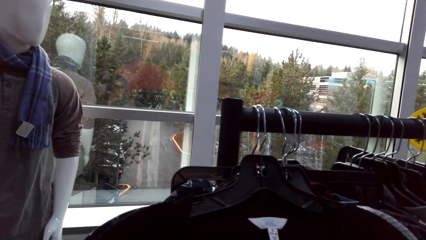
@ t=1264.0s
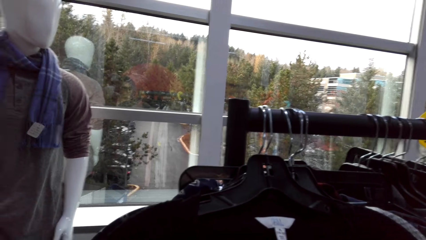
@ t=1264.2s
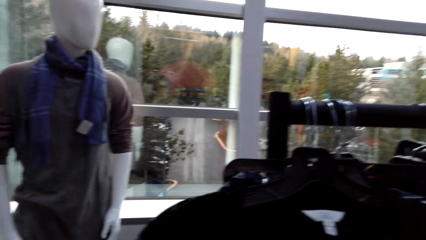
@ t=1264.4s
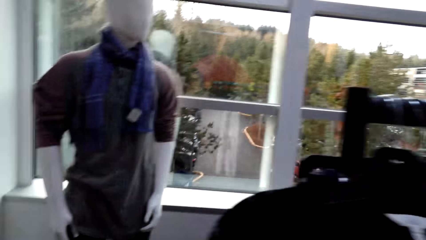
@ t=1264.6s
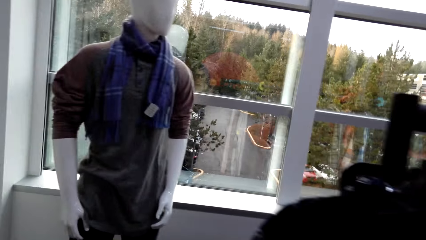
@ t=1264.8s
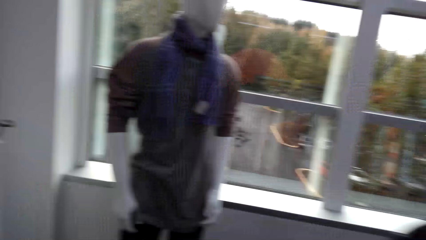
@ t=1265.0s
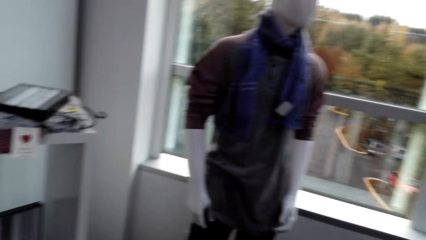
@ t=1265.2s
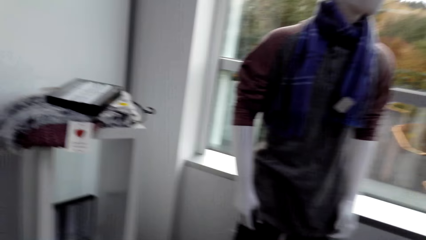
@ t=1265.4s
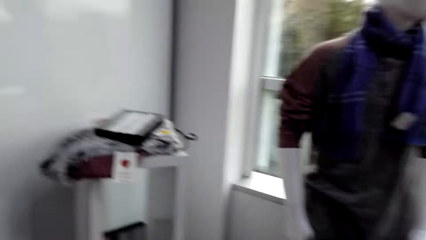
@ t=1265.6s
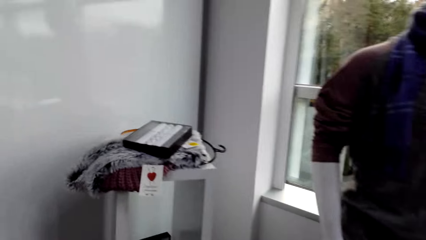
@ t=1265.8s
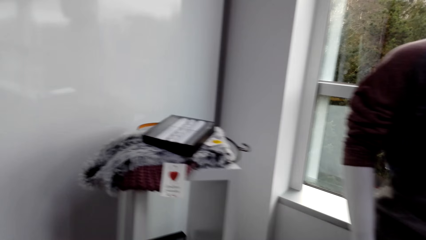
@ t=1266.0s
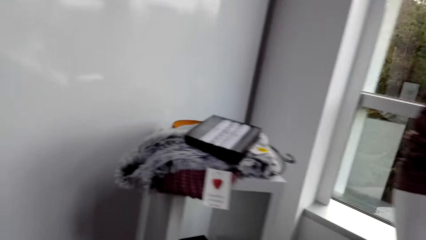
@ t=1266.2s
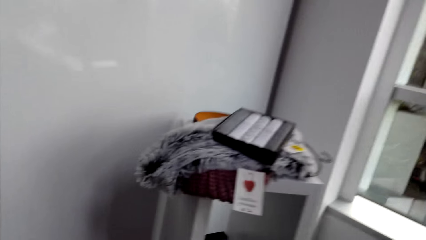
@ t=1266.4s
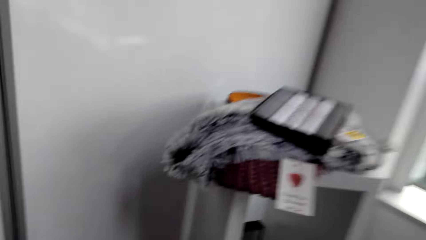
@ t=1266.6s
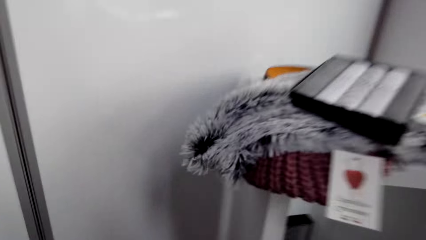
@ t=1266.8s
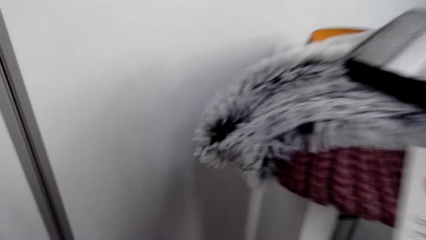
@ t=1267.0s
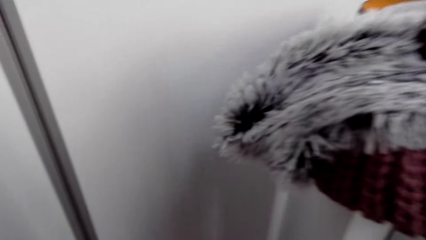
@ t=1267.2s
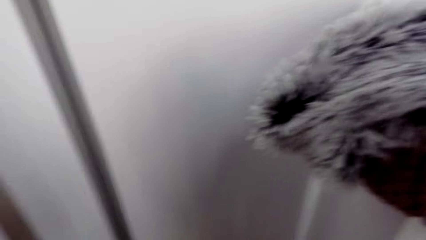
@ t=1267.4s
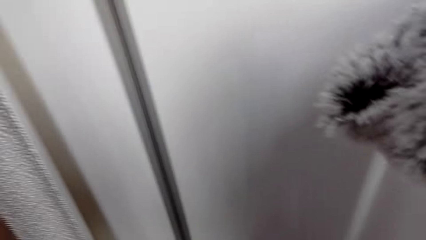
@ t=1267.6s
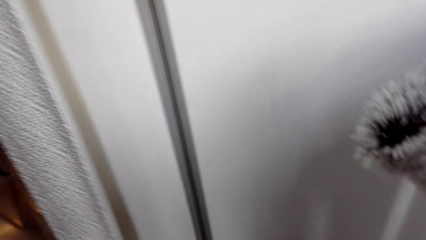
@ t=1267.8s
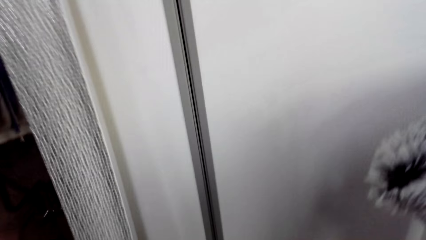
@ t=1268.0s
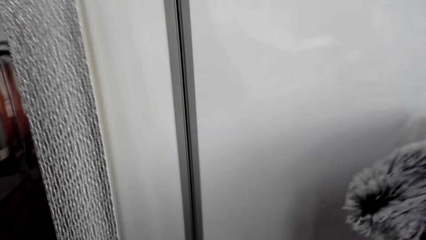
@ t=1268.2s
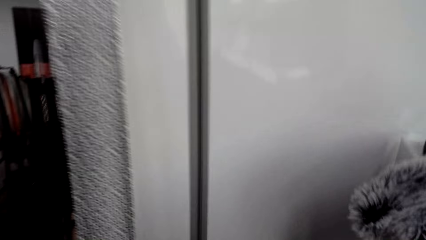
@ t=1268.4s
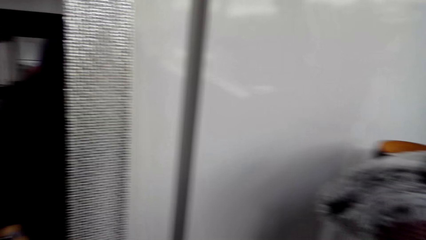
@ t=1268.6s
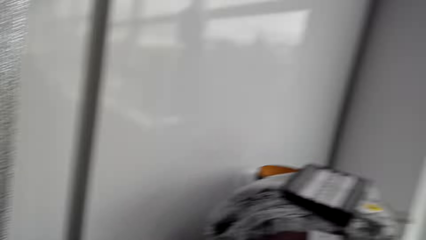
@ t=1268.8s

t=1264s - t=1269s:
The camera wearer walks around in the clothes shop and bends down.

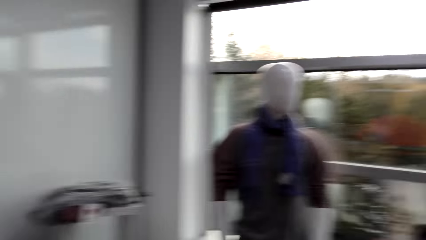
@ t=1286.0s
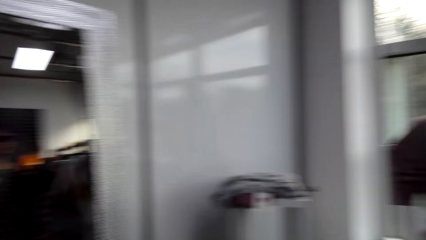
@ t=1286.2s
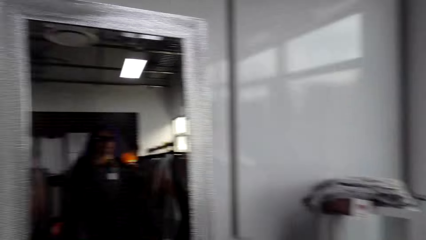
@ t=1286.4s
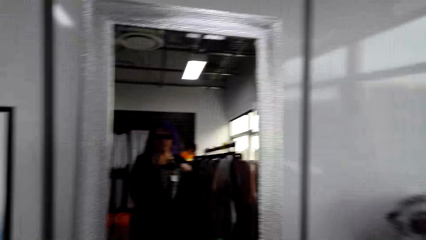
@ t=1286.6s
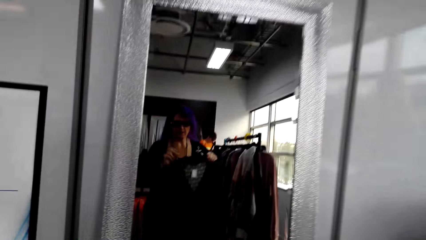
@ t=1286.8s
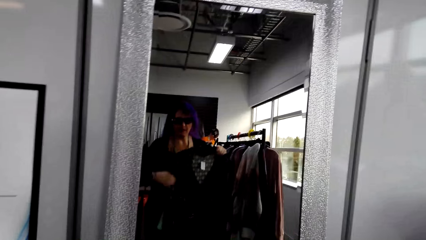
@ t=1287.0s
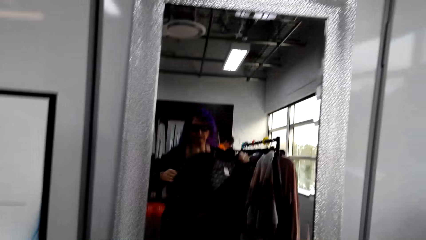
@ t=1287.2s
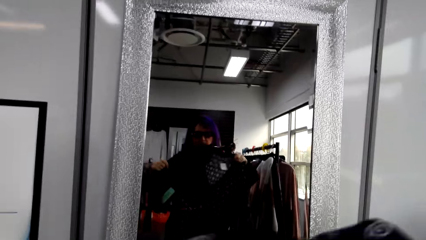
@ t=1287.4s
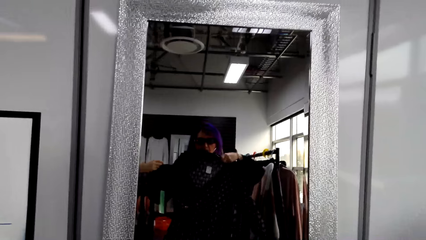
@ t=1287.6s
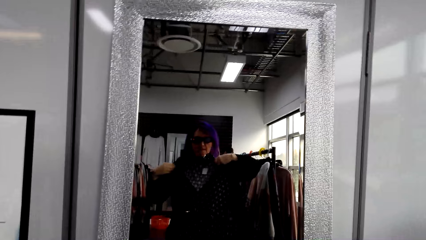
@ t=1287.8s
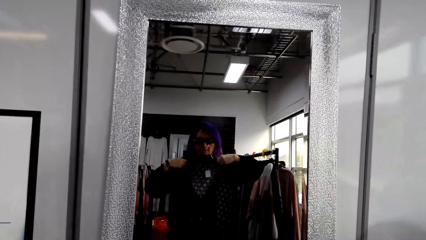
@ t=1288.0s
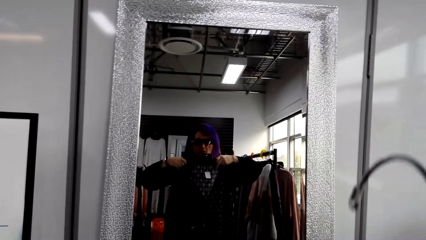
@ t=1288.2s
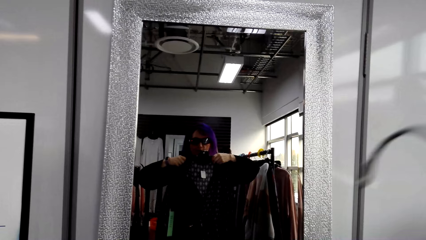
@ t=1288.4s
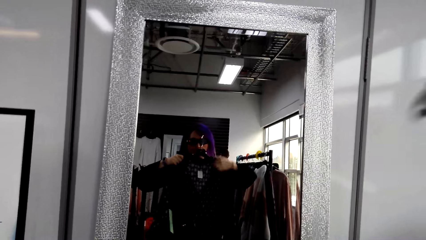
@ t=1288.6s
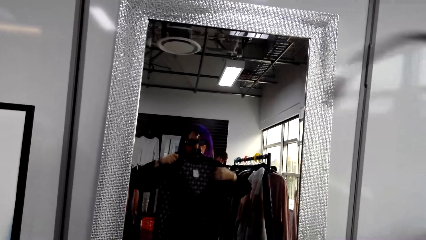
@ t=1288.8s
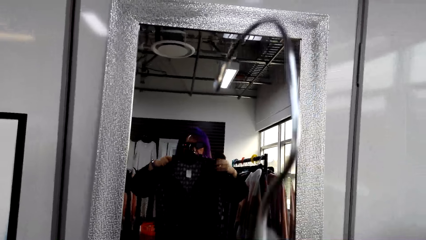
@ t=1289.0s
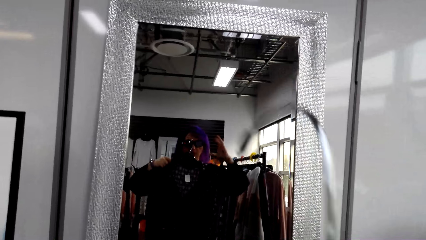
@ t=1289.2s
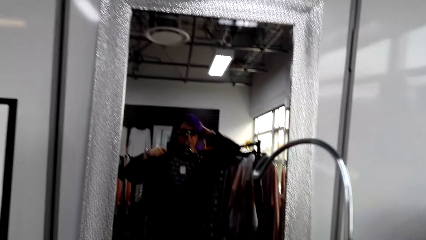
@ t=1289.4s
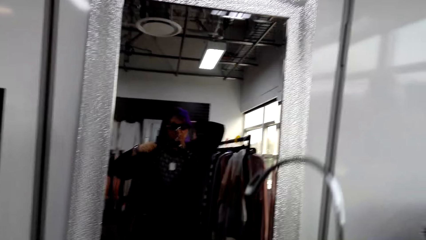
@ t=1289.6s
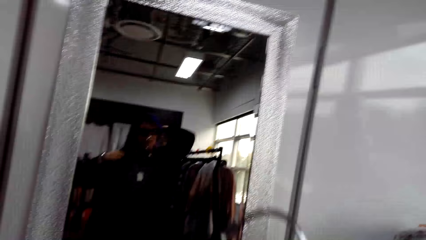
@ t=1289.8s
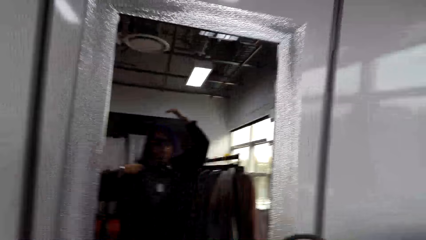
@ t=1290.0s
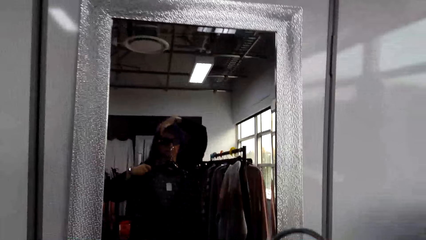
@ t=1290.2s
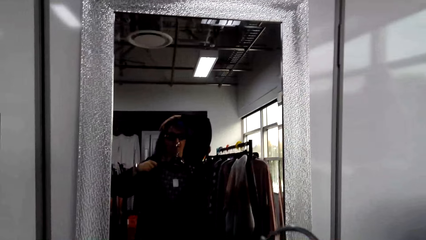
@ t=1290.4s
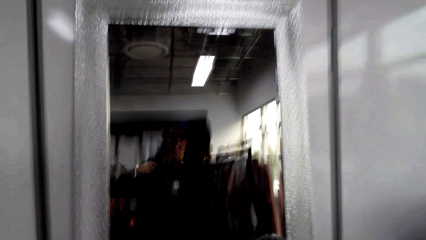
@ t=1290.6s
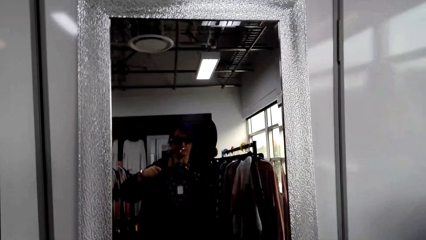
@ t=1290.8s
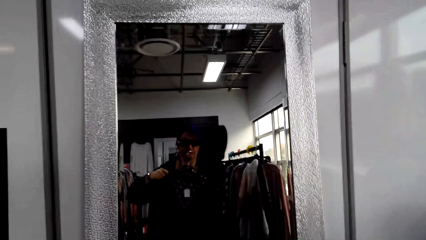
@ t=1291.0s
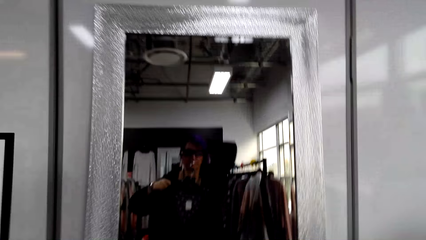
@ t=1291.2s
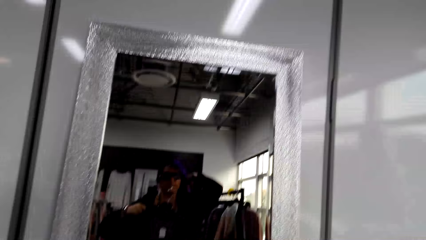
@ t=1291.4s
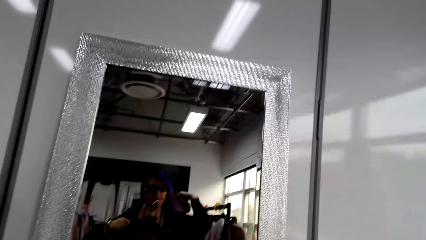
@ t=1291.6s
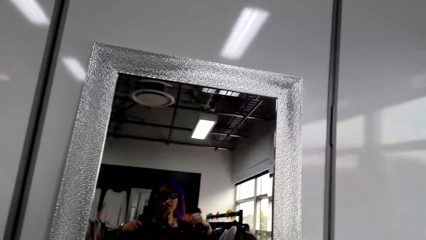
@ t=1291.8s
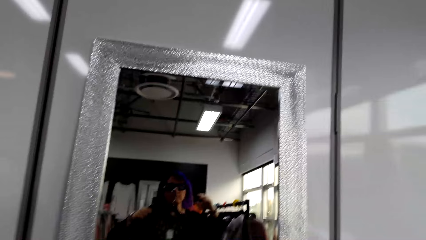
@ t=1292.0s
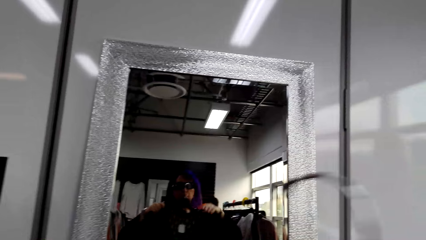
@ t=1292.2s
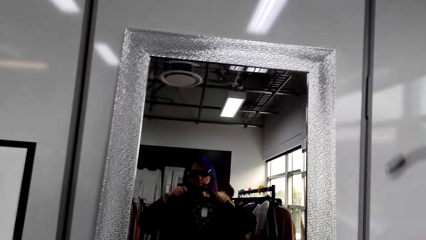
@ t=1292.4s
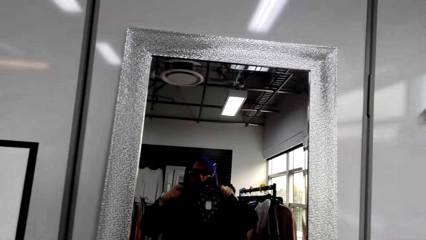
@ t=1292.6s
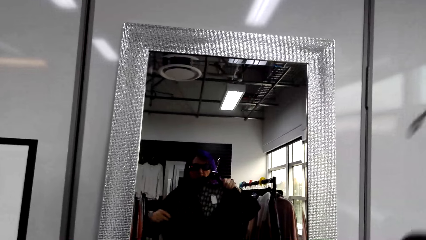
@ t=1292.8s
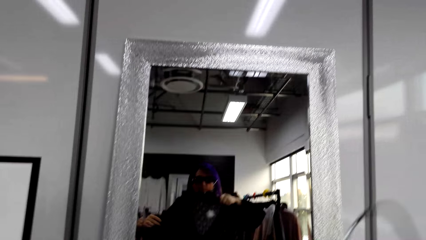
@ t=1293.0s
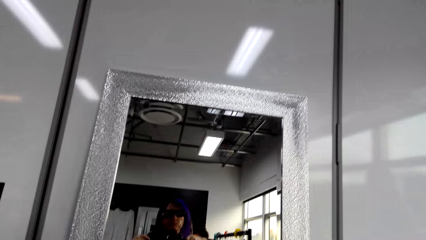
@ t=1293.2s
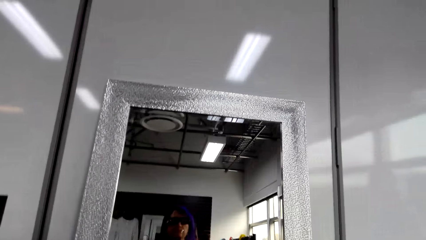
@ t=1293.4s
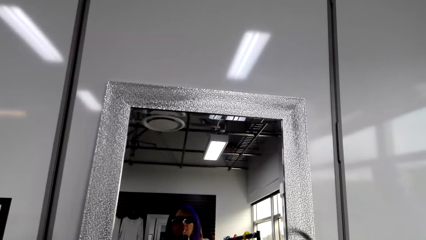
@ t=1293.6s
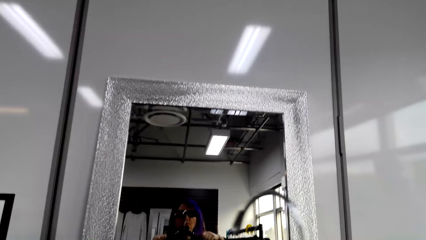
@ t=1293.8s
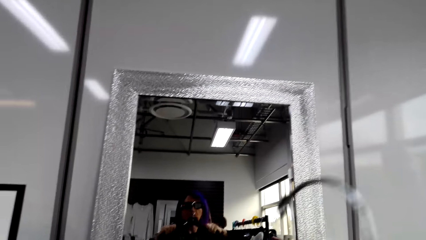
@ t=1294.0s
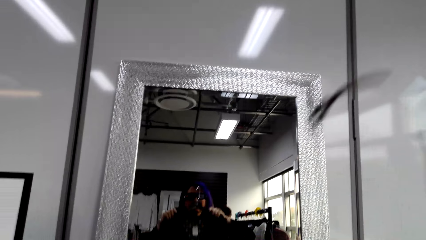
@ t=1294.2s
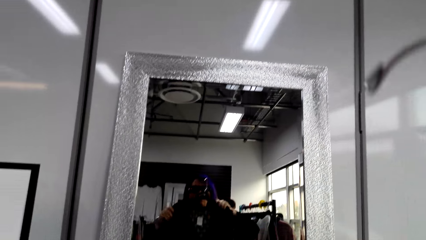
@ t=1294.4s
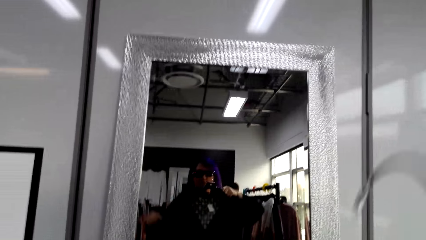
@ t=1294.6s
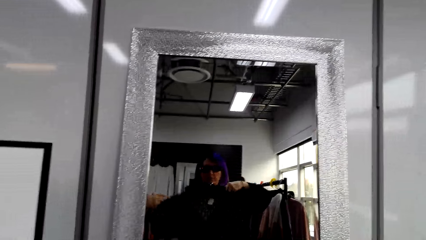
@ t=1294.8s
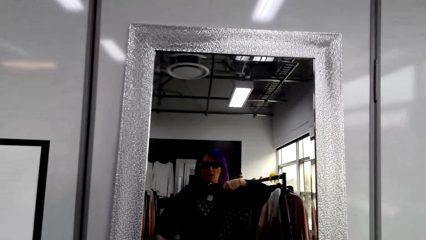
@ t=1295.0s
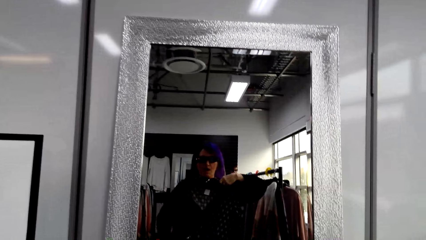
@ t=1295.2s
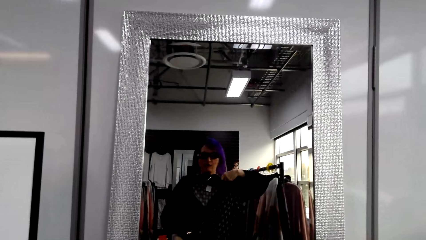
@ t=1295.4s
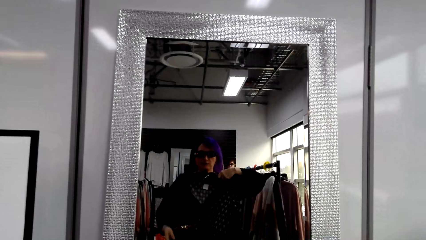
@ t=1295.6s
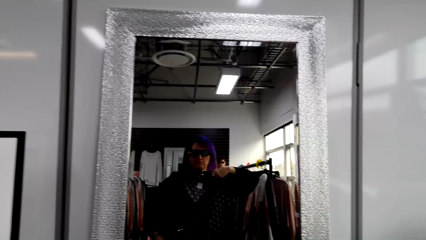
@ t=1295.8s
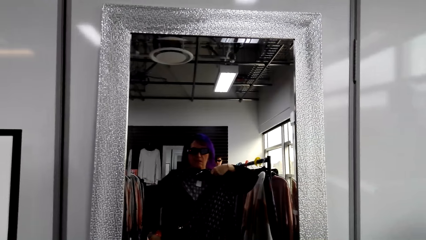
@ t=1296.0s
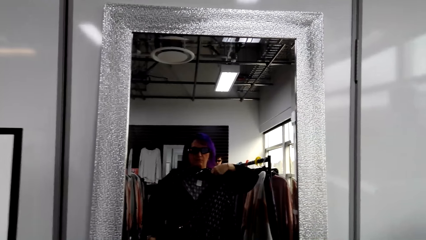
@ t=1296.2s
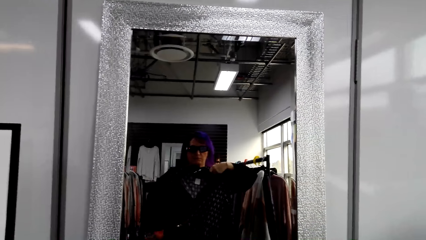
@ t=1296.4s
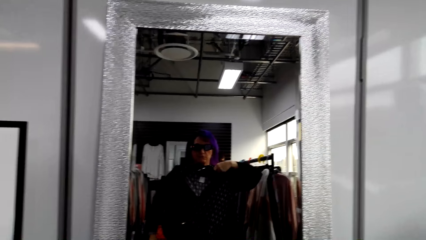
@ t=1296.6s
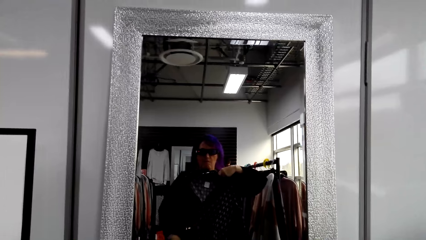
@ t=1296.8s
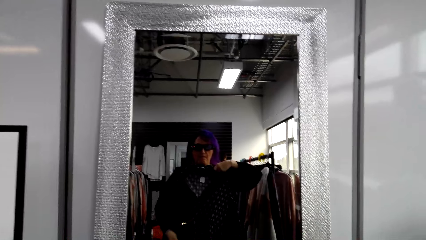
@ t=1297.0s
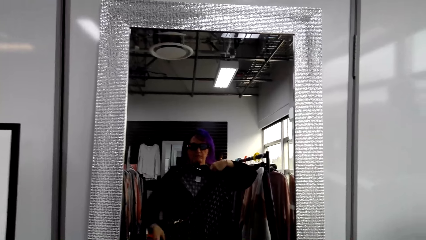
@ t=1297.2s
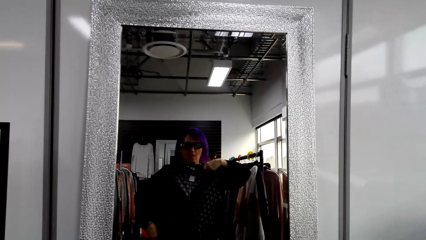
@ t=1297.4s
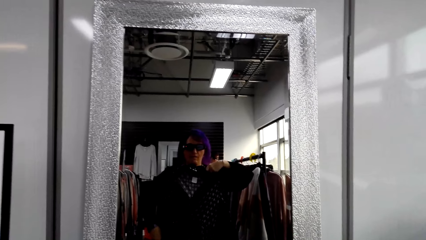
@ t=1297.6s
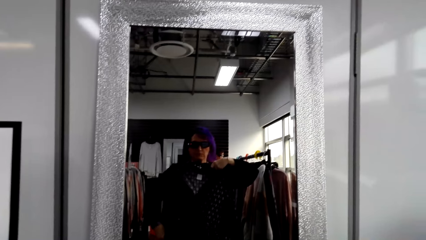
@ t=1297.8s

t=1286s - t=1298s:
The camera wearer hangs a sweater or dress. They adjust a blouse. They adjust their hair.
